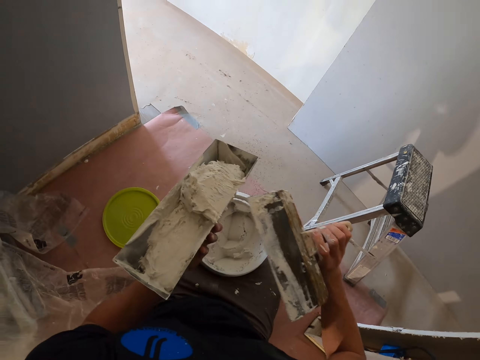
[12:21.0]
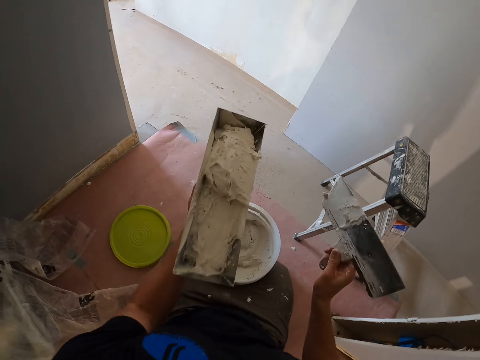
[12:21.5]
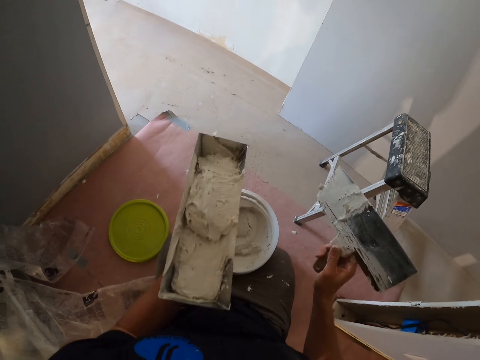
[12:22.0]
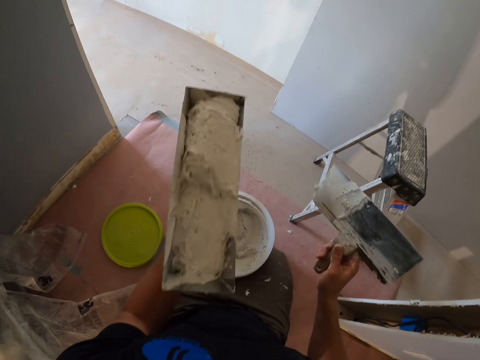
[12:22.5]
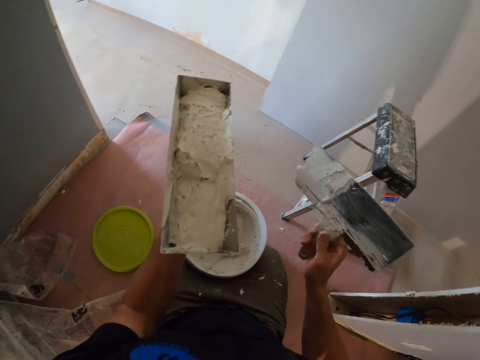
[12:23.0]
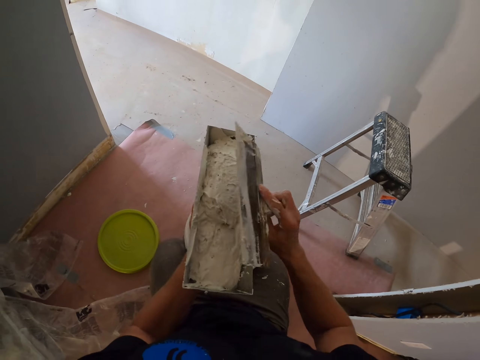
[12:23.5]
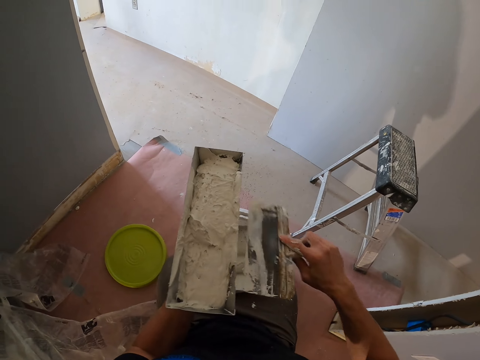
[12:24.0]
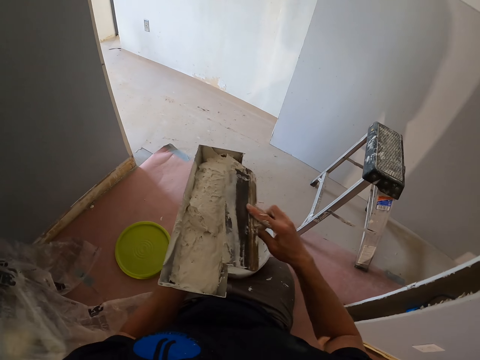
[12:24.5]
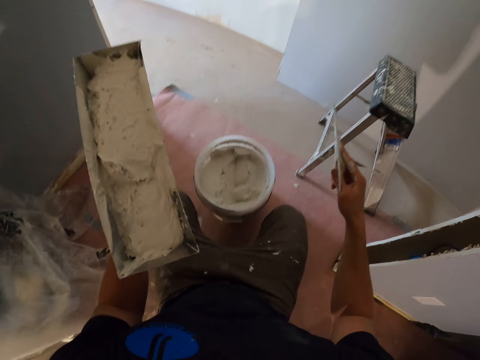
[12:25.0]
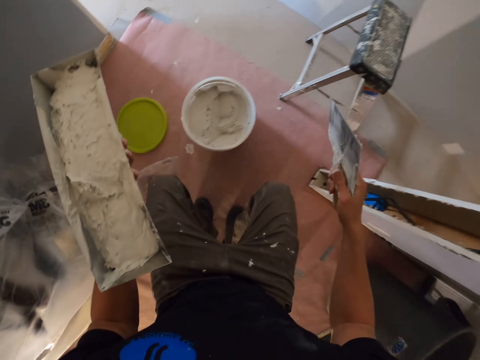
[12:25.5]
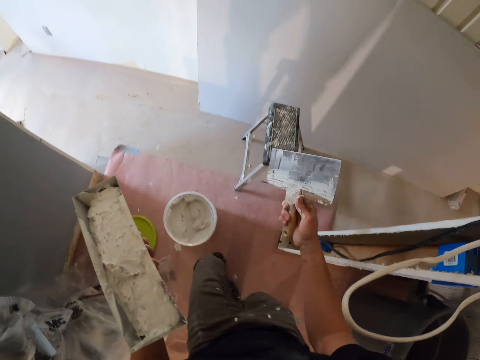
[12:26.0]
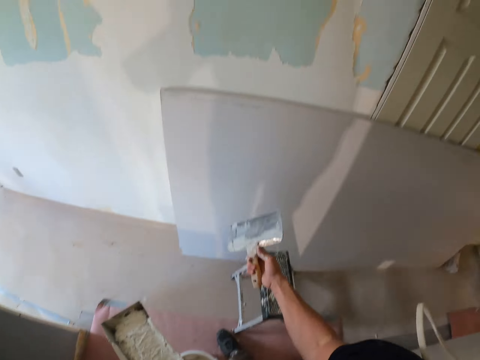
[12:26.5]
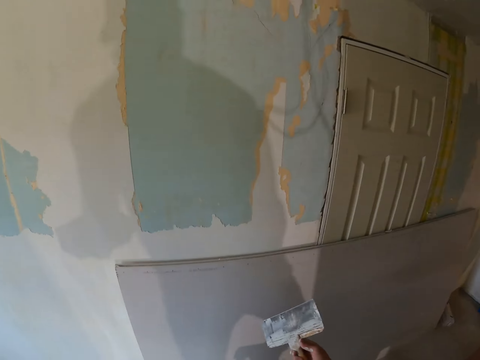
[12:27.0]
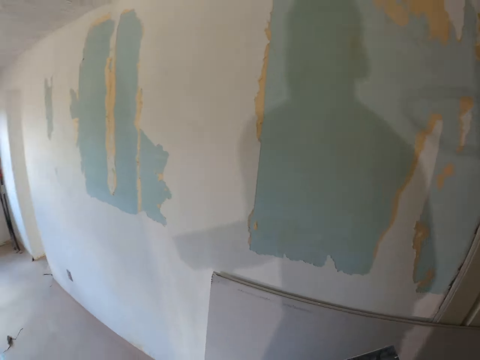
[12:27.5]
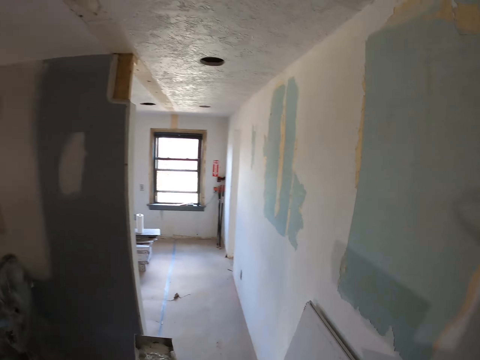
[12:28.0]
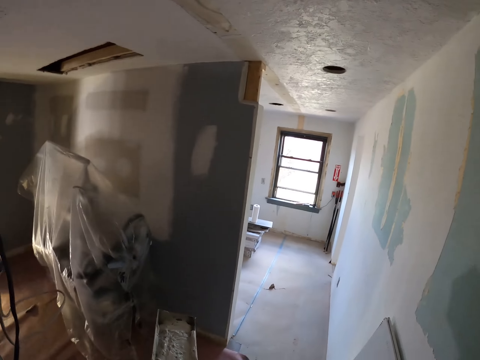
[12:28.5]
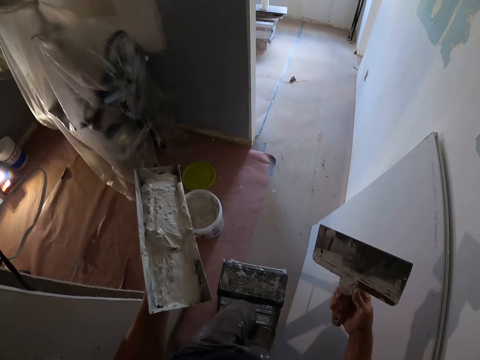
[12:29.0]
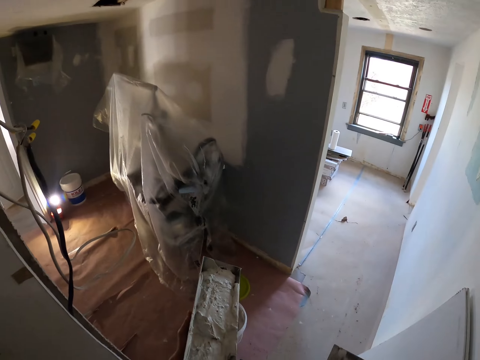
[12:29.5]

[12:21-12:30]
The camera wearer shakes the plaster can. He scrapes the plaster off the skim coat towel with the plaster can. He stands up on his feet. He climbs on the ladder.

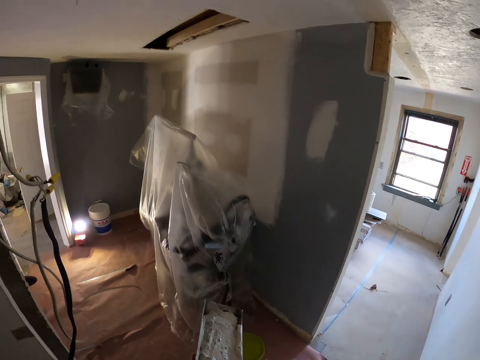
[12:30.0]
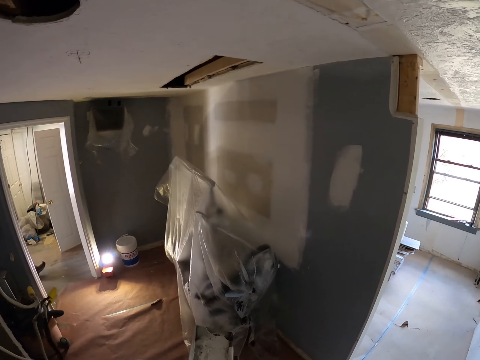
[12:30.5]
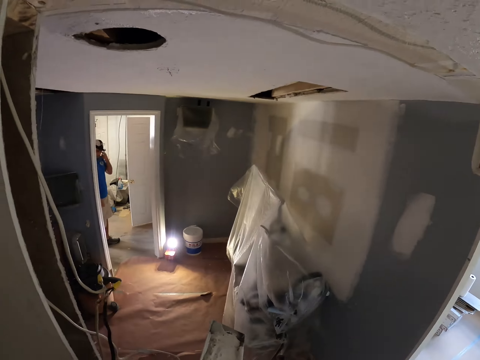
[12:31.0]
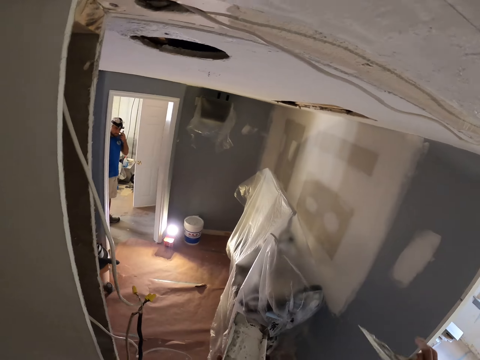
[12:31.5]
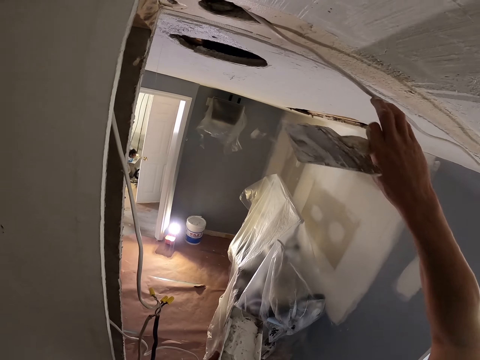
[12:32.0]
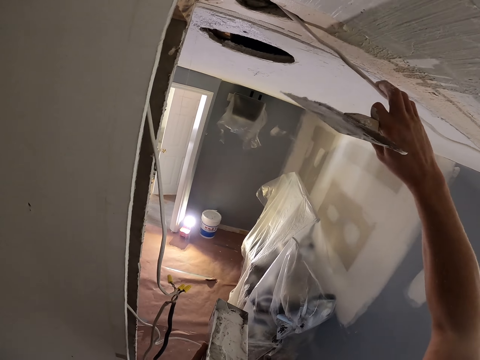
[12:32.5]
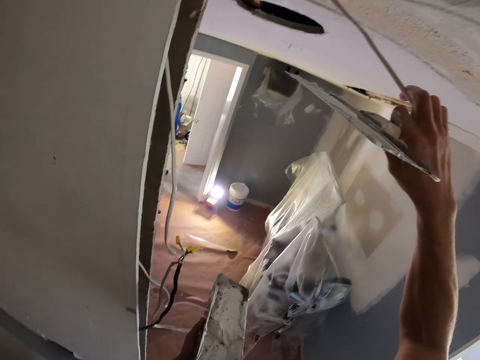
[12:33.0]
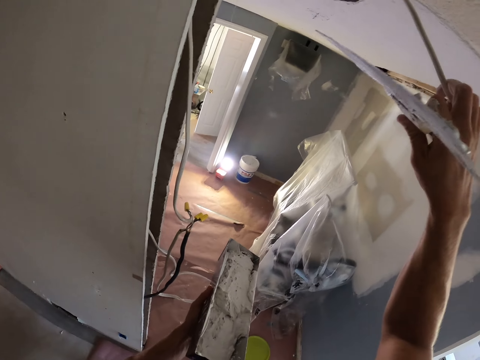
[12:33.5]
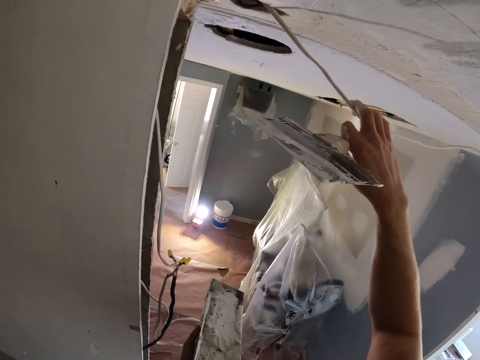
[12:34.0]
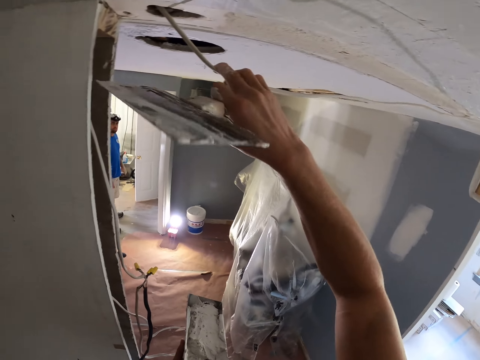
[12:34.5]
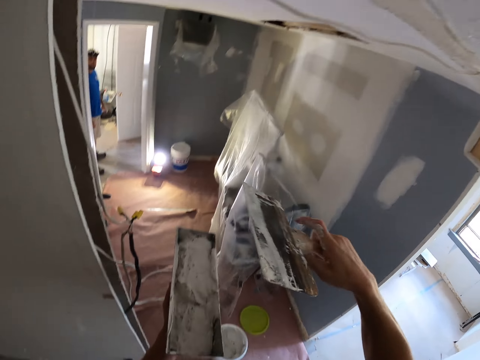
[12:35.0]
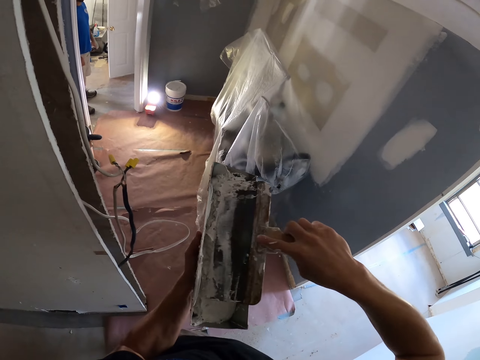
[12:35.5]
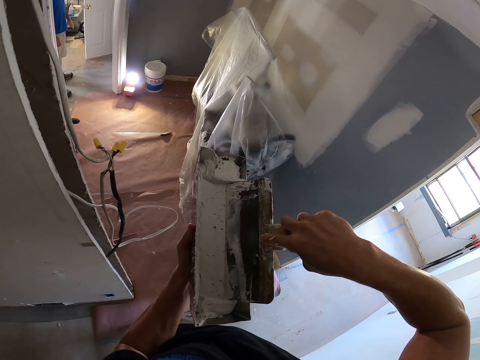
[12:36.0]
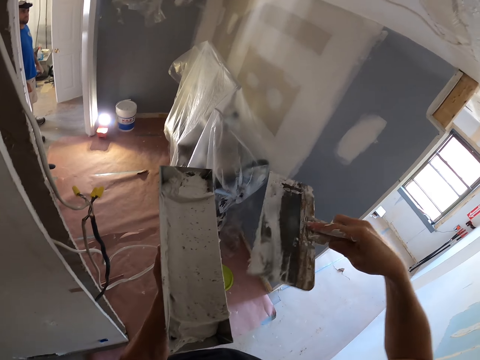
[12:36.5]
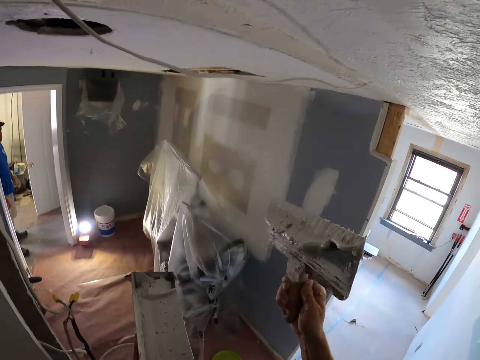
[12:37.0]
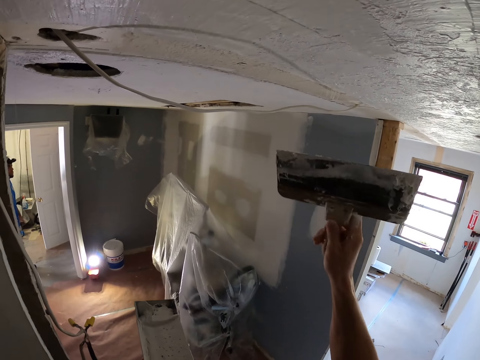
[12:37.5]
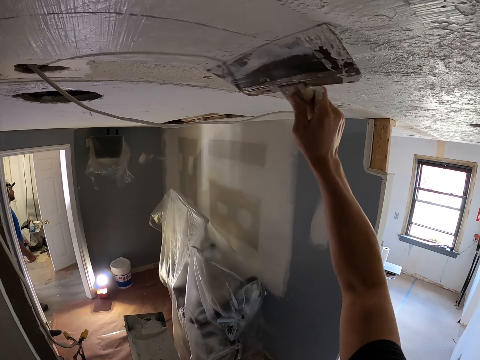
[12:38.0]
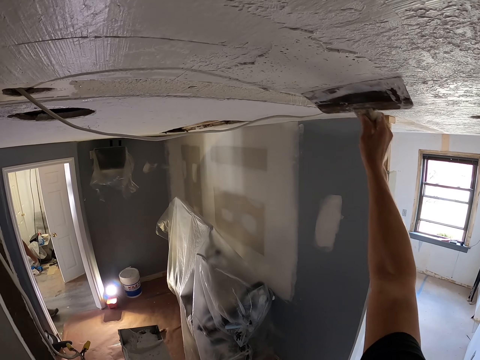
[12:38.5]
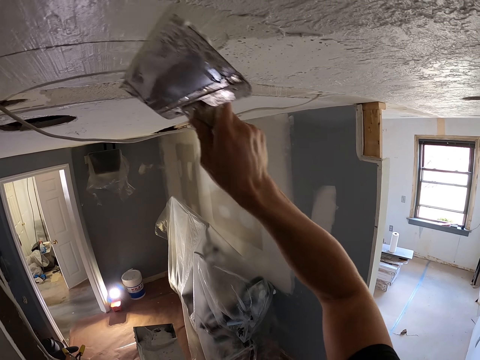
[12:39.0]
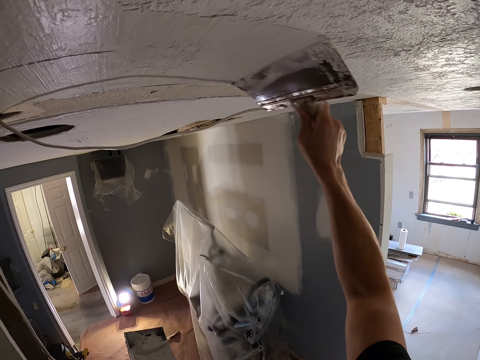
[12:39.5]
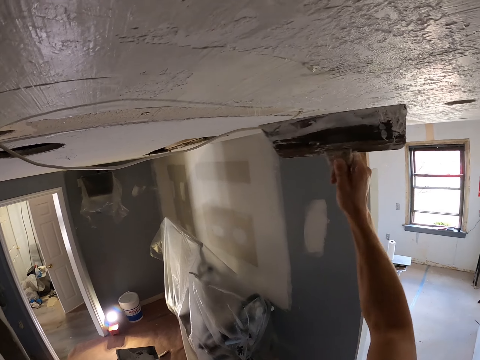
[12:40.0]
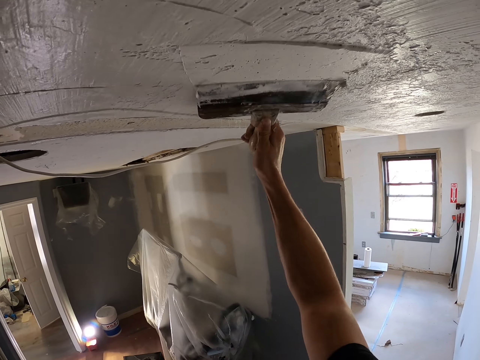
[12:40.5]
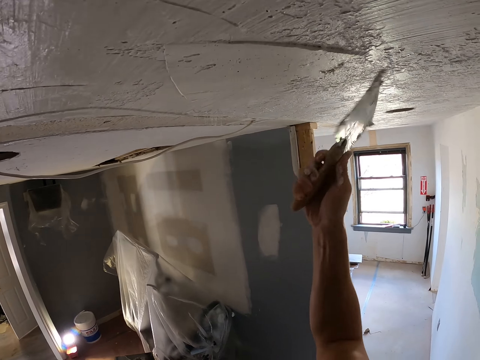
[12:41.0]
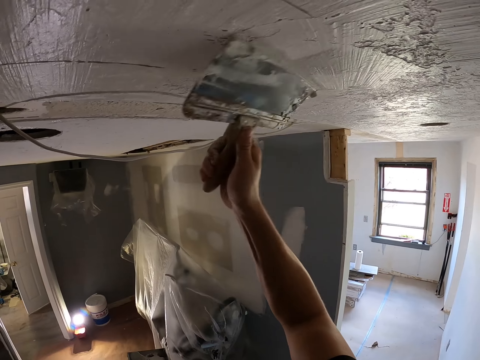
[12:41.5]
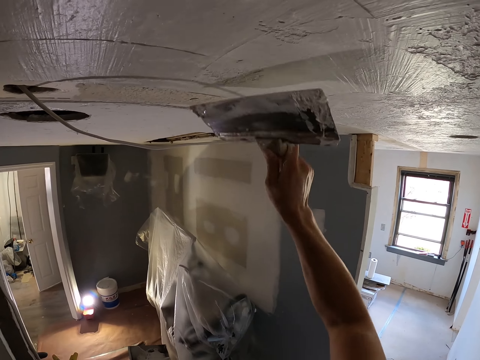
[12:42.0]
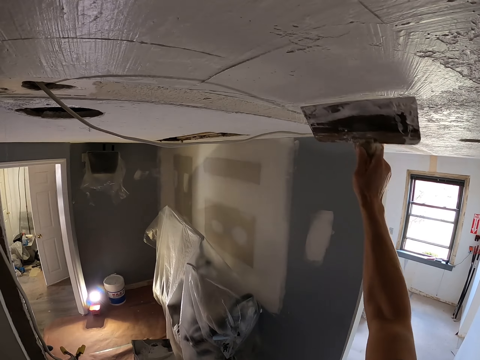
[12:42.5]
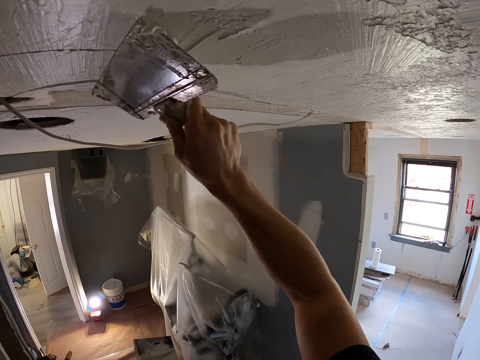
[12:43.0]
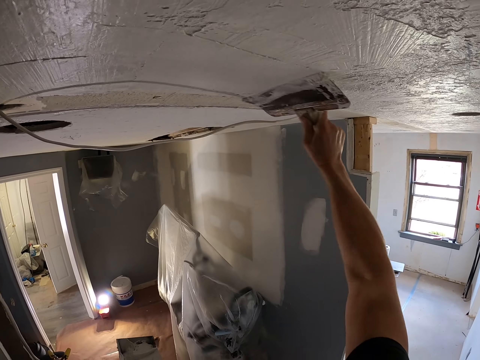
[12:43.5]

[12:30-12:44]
A person stands near the door. The camera wearer mends a ceiling running wire. They hold a cable on the ceiling. They scoop plaster from the plaster can with a skim coat towel. They plaster the ceiling with the skim coat towel.

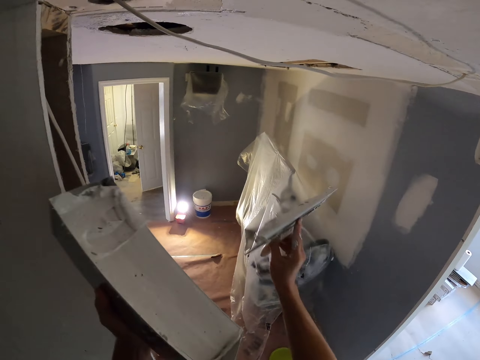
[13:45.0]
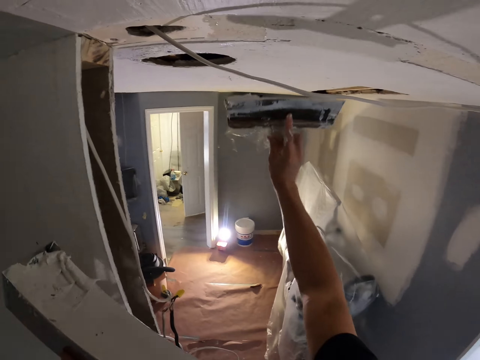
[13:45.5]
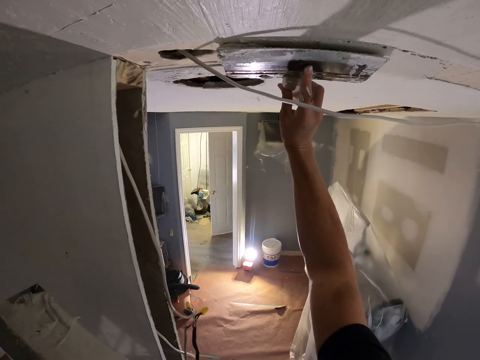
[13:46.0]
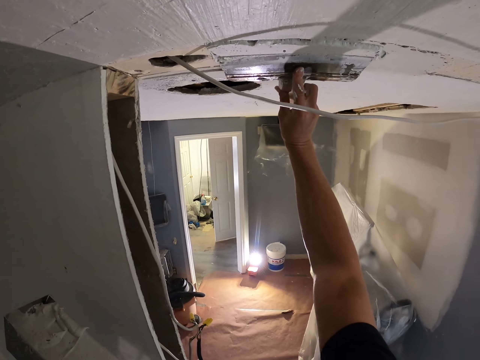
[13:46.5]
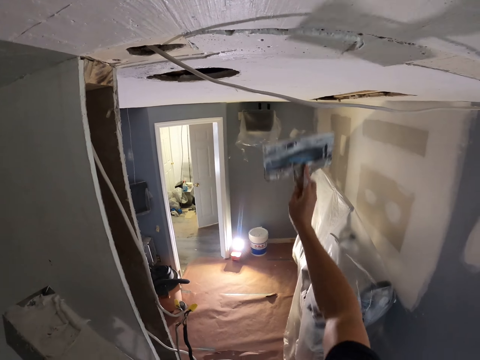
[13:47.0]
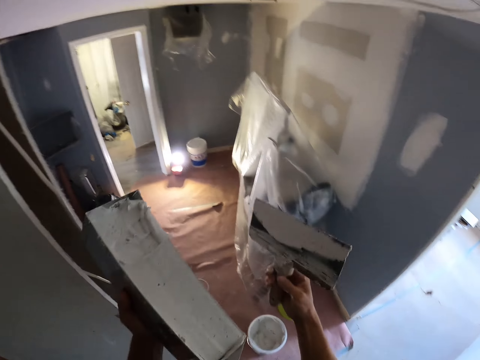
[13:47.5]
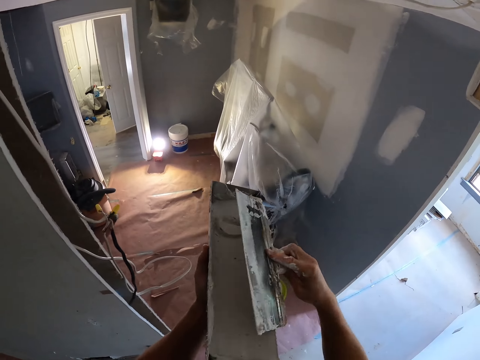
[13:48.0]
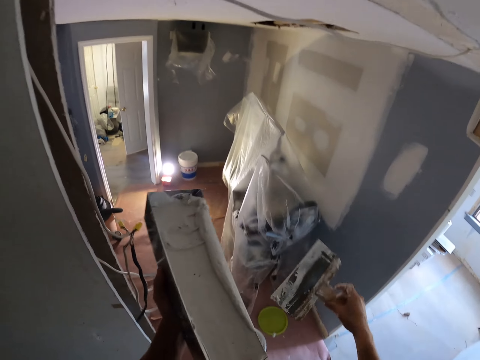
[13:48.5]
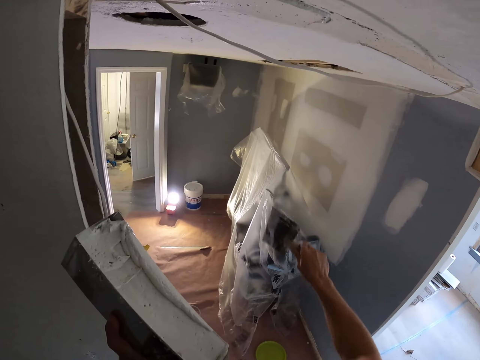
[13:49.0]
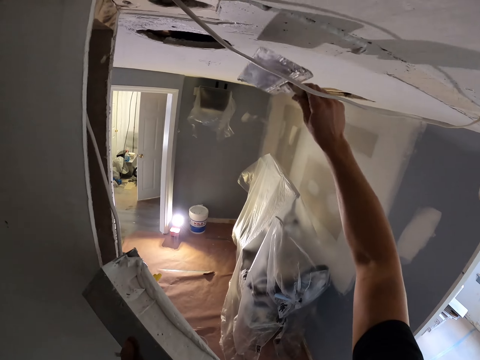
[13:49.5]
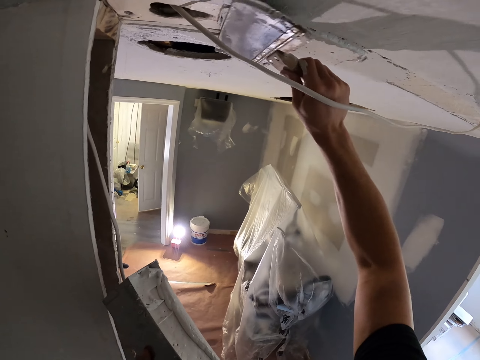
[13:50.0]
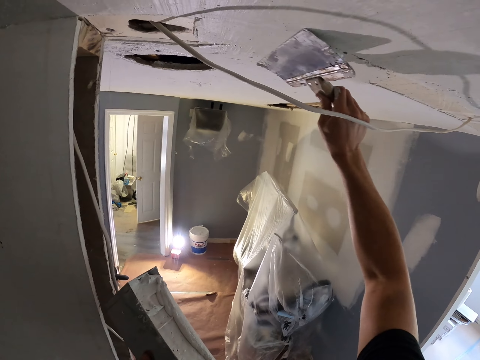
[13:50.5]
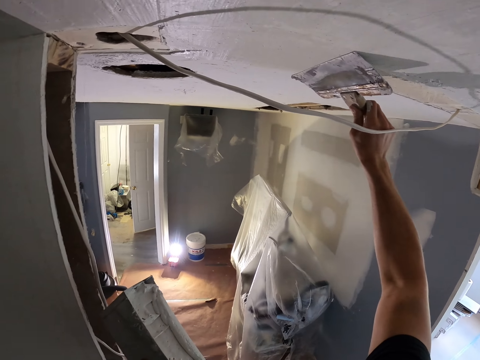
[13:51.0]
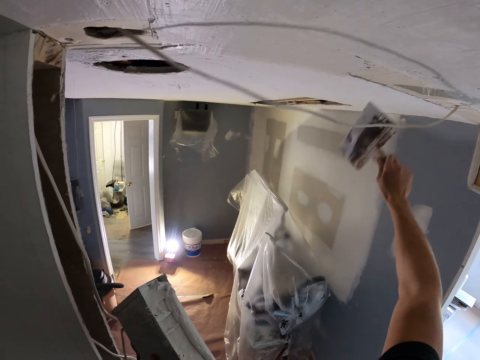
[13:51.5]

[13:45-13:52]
The camera wearer spreads paint on the wall with a taping knife in the right hand. They rub the taping knife in the right hand on the container with paint. They smoothen the paint on the wall with the taping knife.
